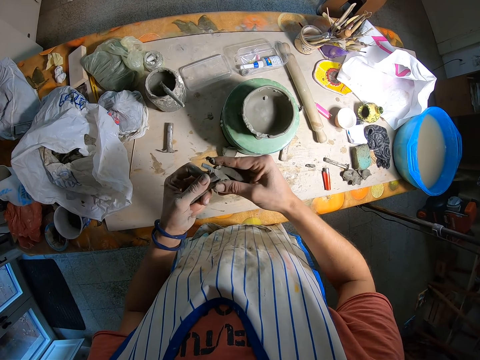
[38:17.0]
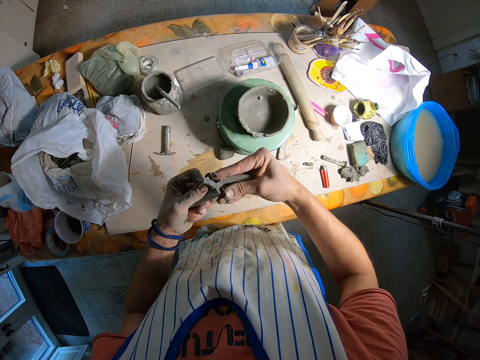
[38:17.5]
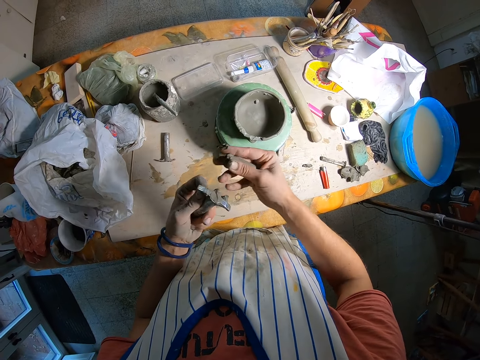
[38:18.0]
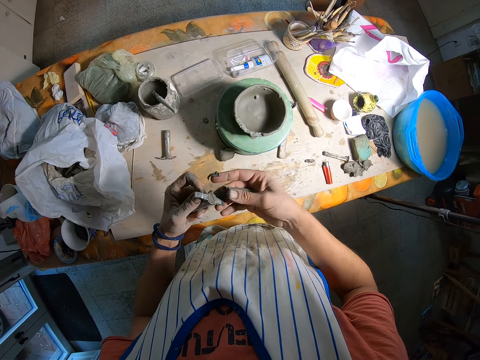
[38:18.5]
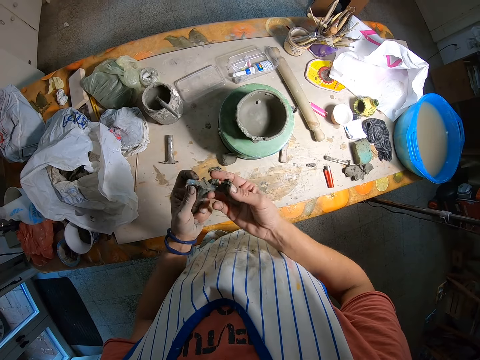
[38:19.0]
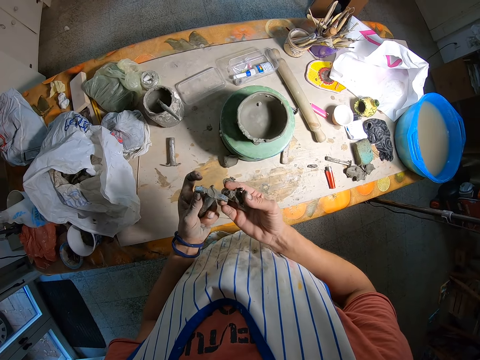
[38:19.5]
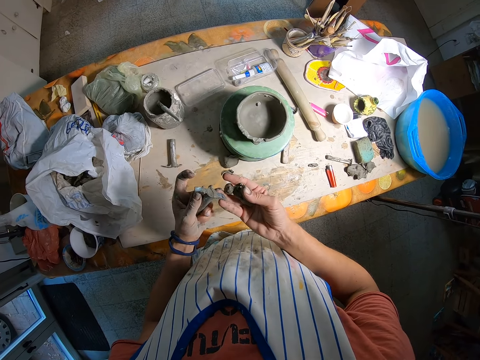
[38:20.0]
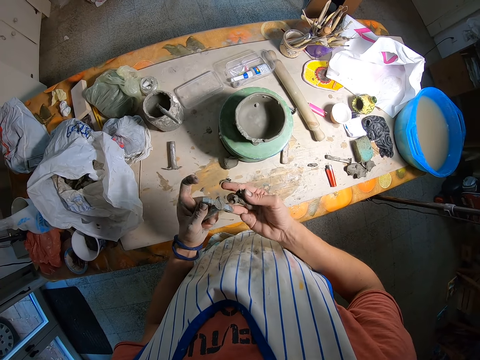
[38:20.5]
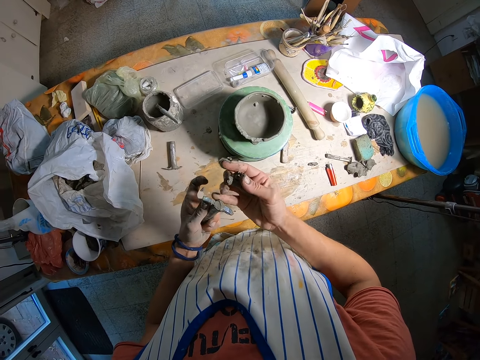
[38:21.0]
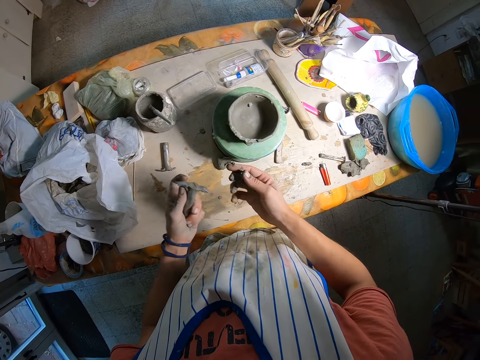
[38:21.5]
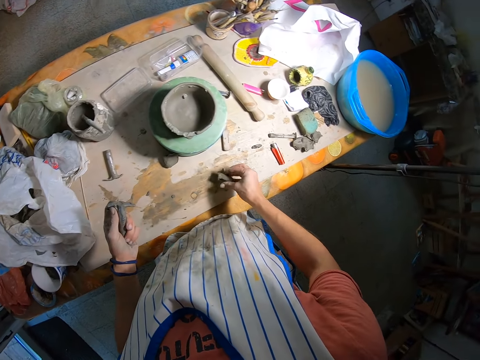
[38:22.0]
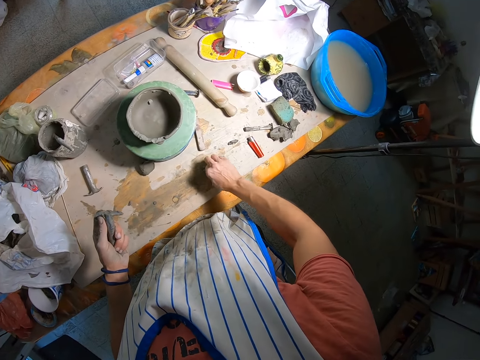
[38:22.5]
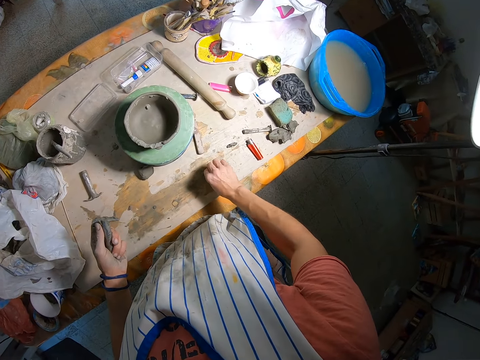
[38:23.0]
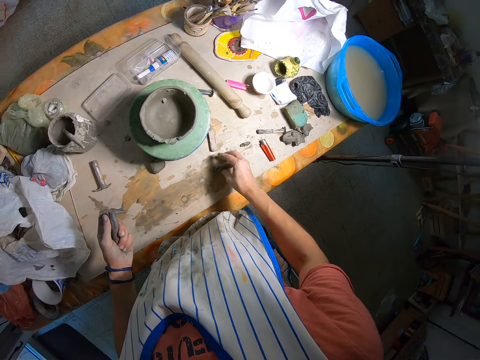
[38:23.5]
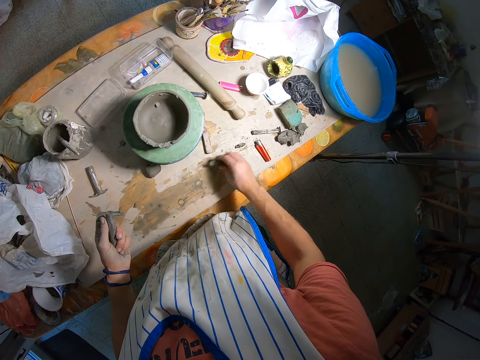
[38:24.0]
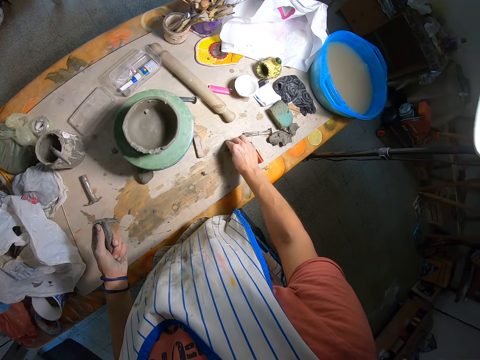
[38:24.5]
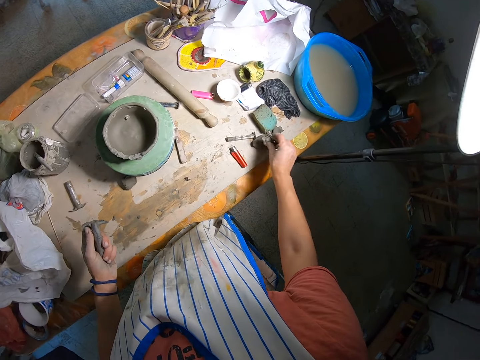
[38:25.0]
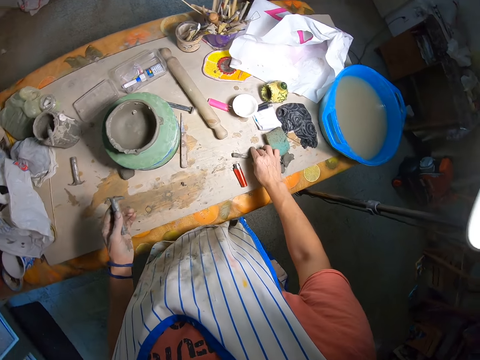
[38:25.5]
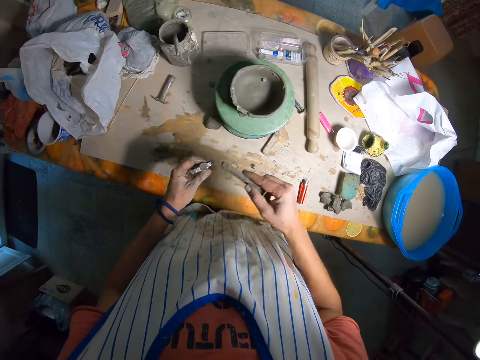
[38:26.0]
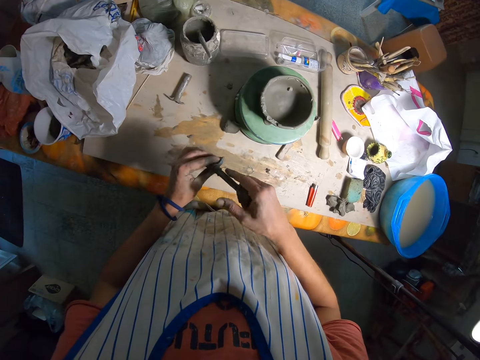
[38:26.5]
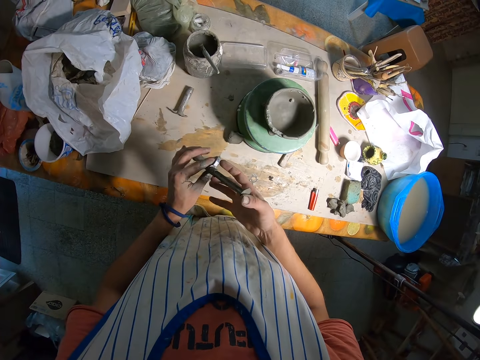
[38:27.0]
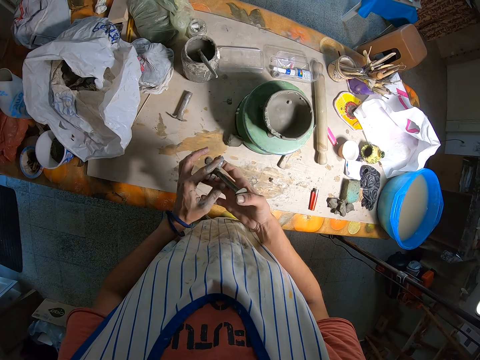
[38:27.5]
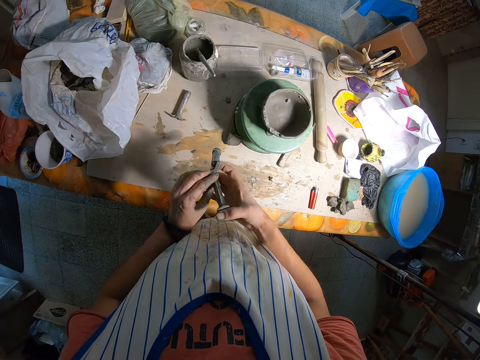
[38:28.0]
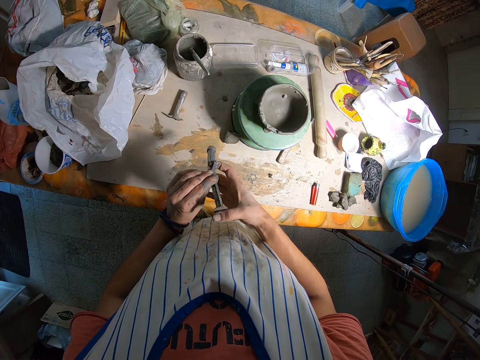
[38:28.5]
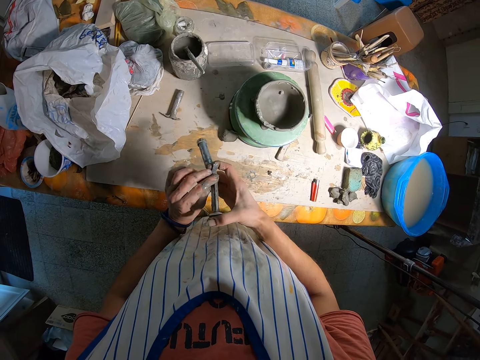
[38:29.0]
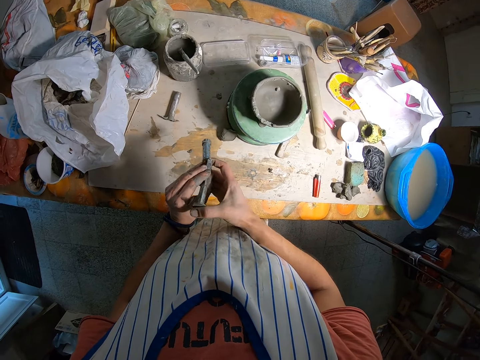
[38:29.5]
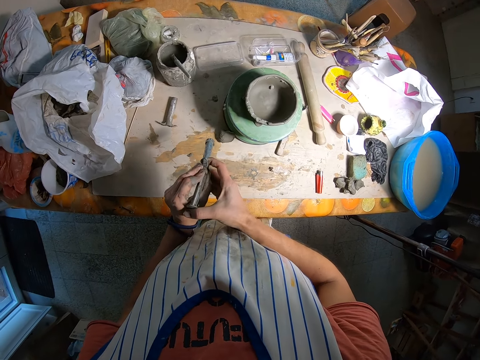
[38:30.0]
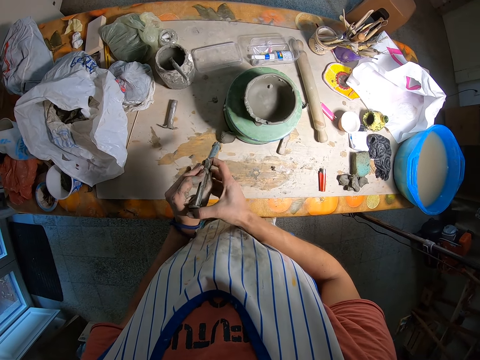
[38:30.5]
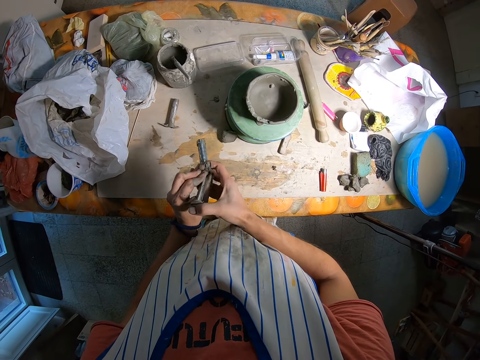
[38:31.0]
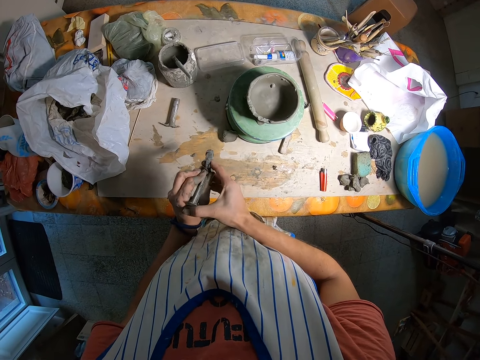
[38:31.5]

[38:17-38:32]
The camera wearer removes the excess clay. She puts the moulded clay on the table with her right hand. She picks up a rod from the table with her left hand. She fits the rod into the clay ejector with her hands.

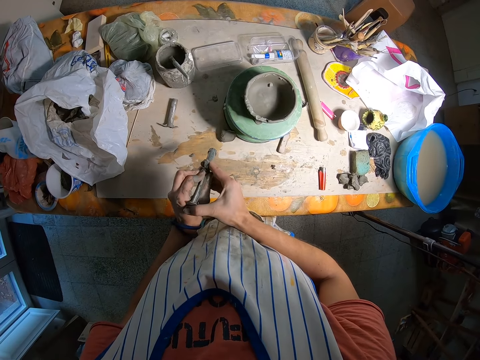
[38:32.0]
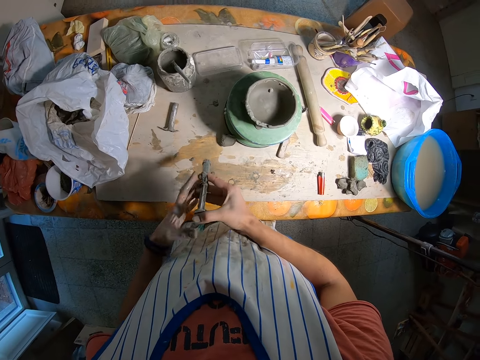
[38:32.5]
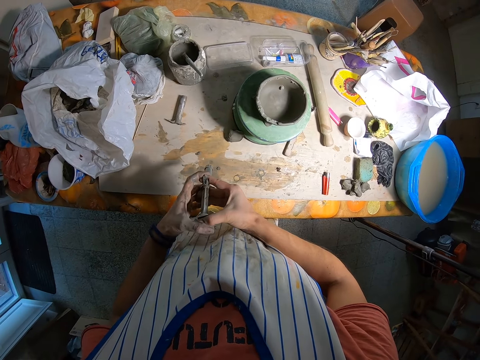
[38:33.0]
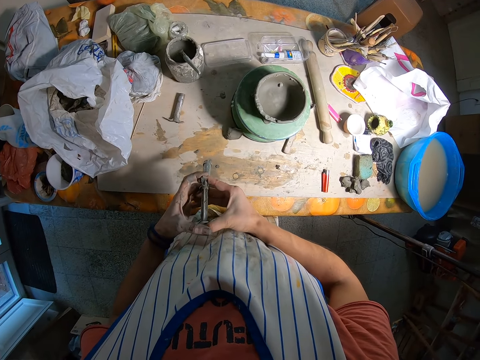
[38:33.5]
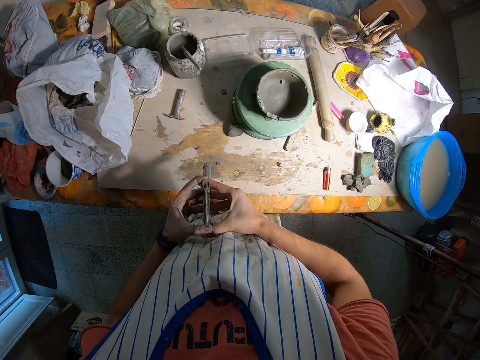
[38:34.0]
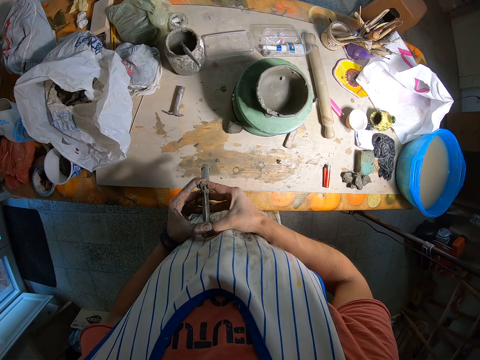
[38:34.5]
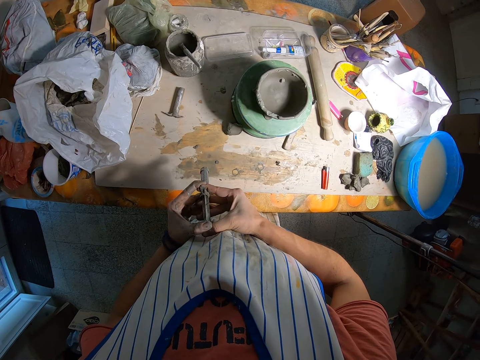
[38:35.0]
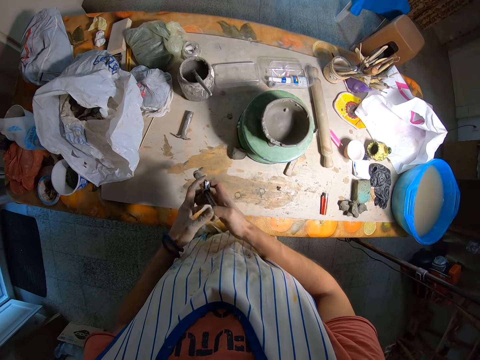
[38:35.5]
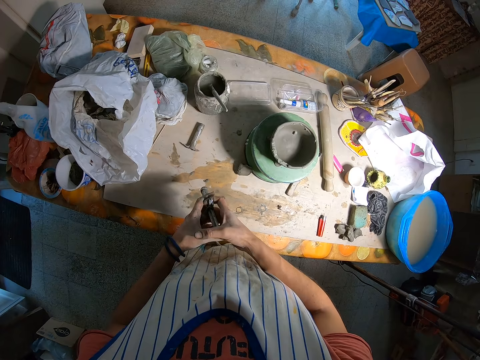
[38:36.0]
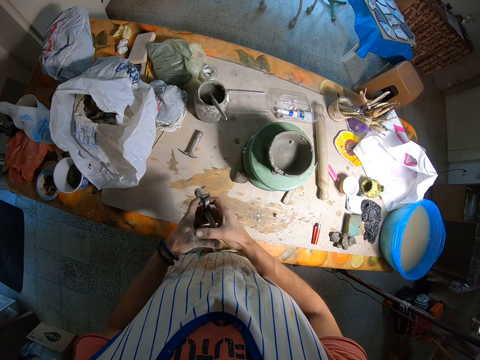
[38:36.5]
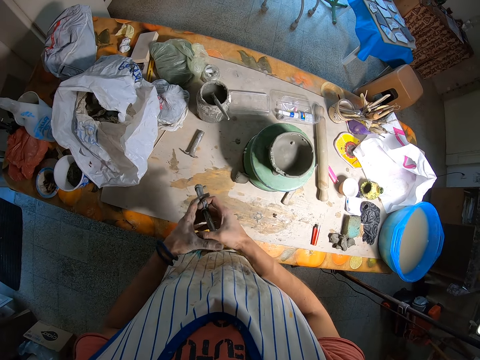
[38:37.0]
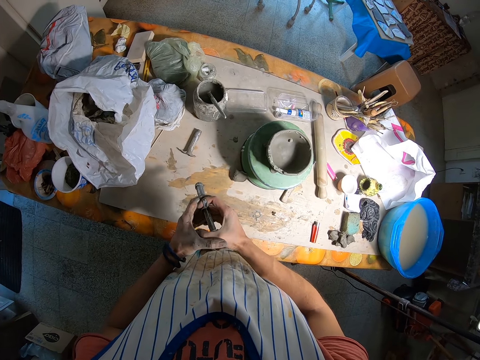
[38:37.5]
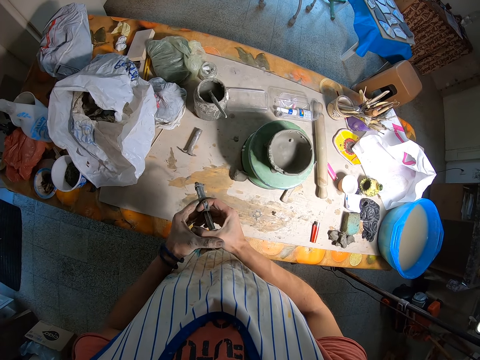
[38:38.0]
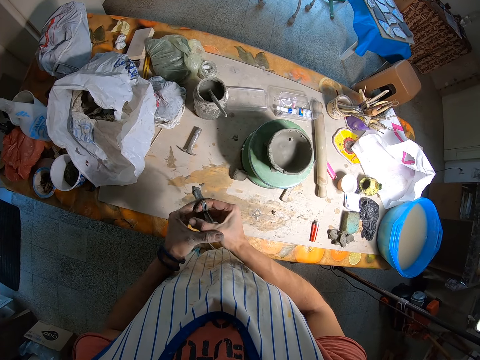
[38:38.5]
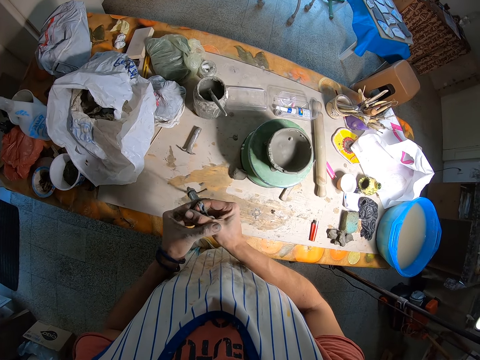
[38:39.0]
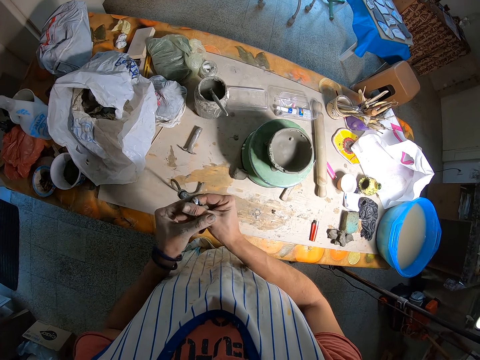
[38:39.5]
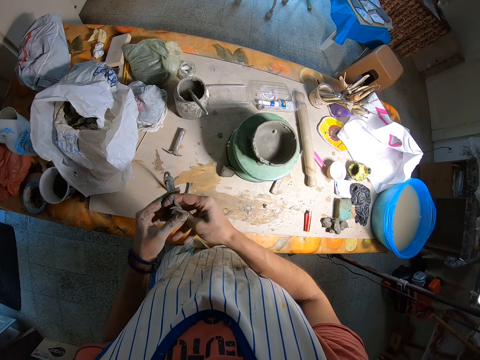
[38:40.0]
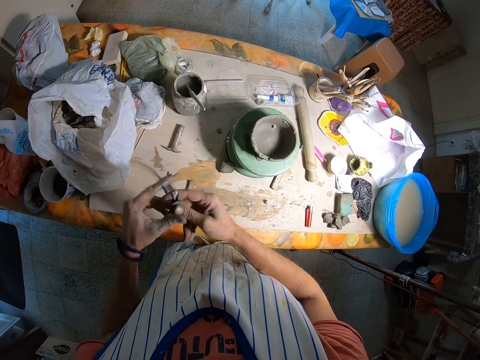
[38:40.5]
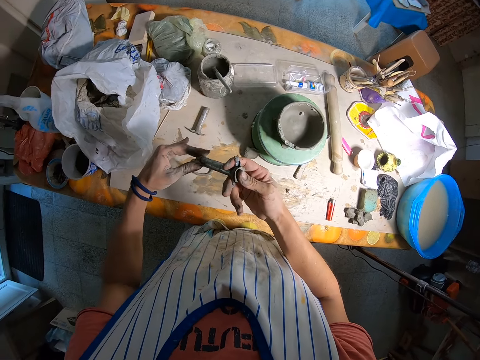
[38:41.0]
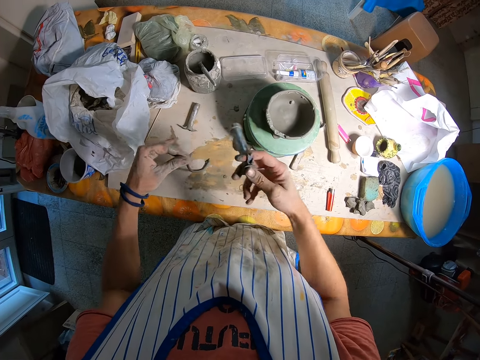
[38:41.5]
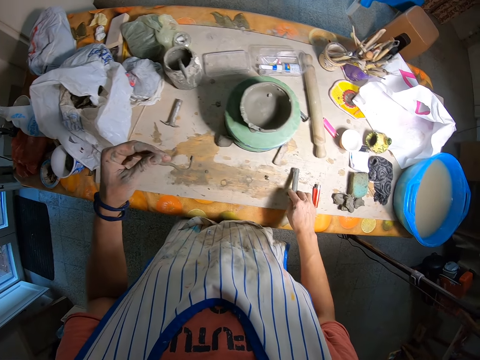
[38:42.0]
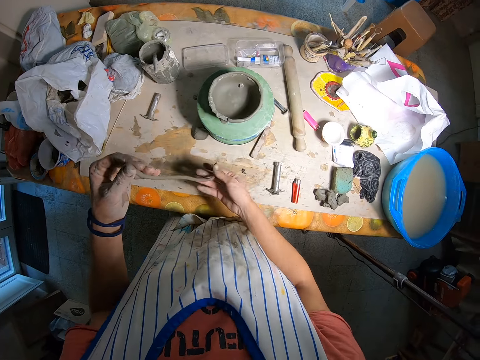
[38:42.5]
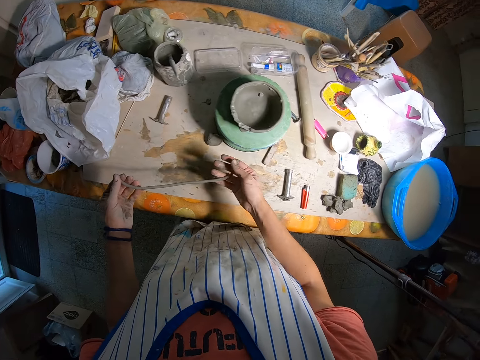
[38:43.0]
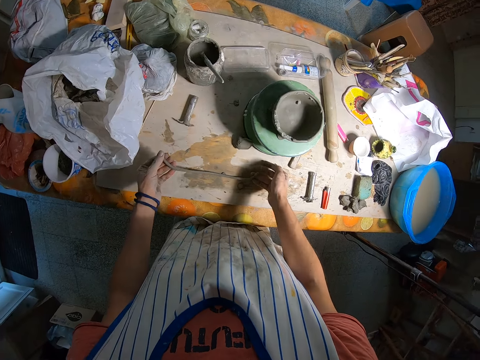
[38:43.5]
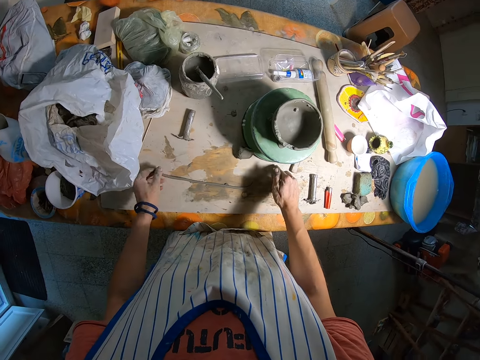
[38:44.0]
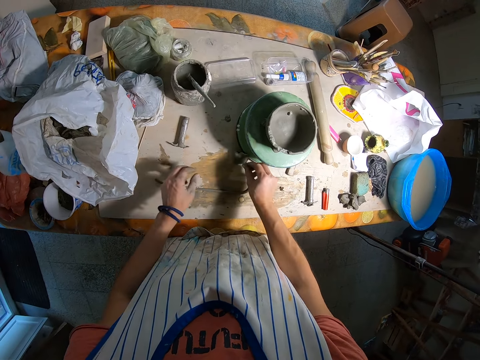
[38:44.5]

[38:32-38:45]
The camera wearer pushes the plunger in the flange. She ejects the clay out of the clay ejector. She cuts the clay. She drops the clay ejector on the table with her right hand. She drops the ejected clay on the table and holds the clay.
